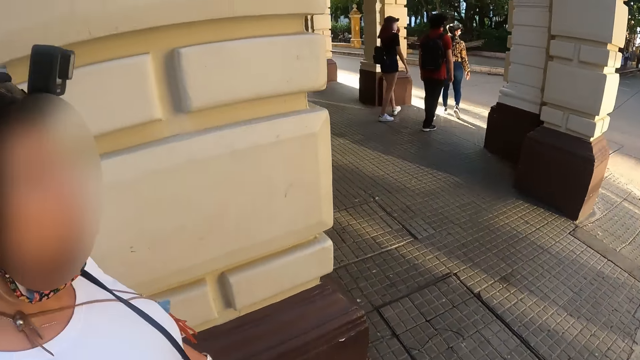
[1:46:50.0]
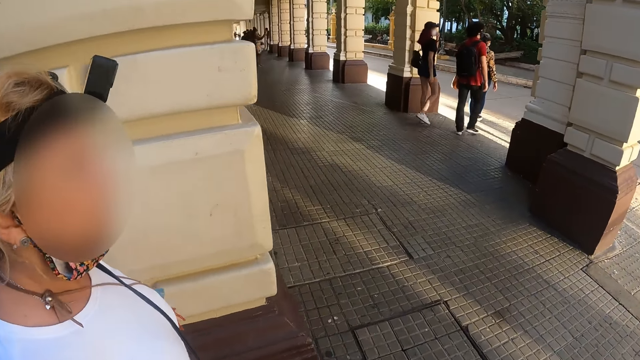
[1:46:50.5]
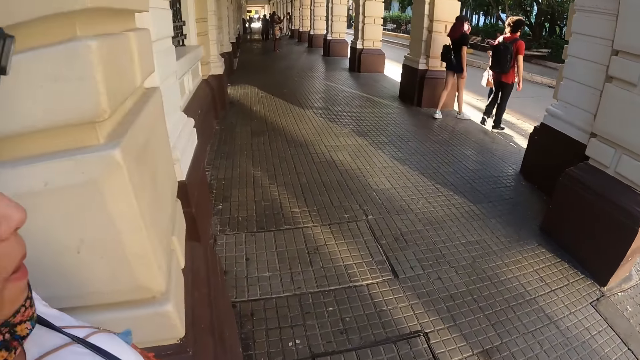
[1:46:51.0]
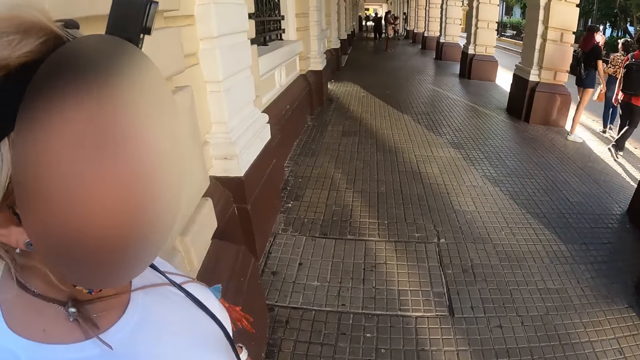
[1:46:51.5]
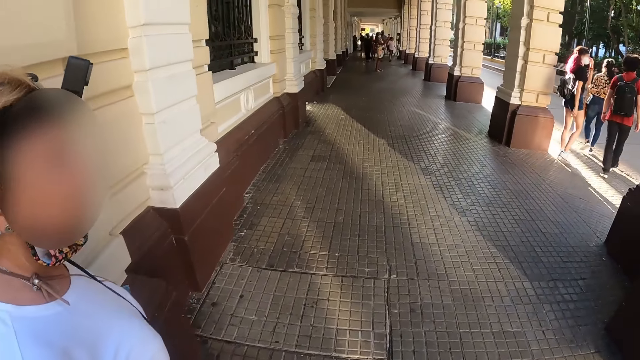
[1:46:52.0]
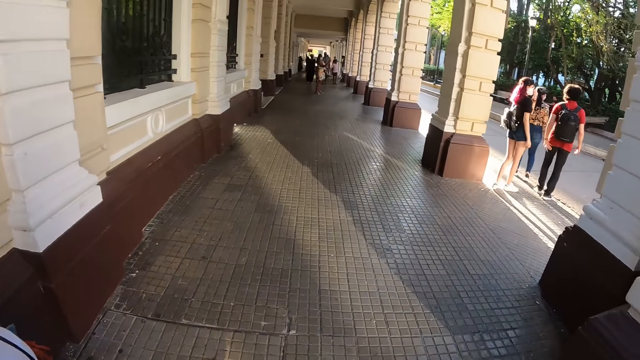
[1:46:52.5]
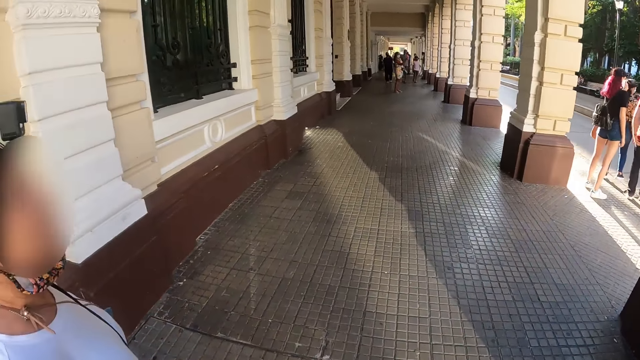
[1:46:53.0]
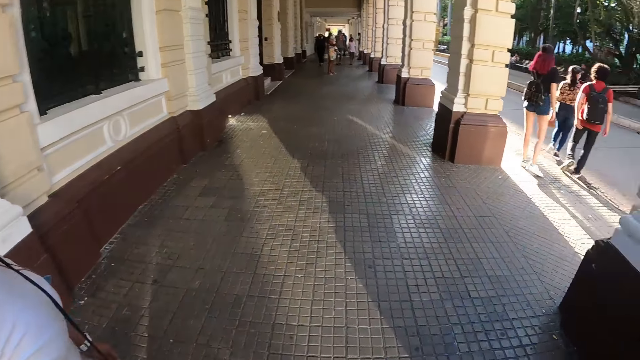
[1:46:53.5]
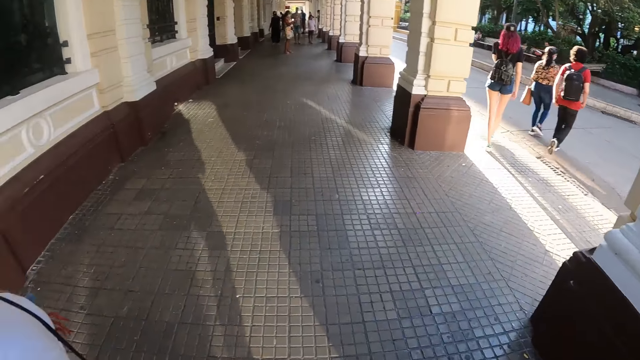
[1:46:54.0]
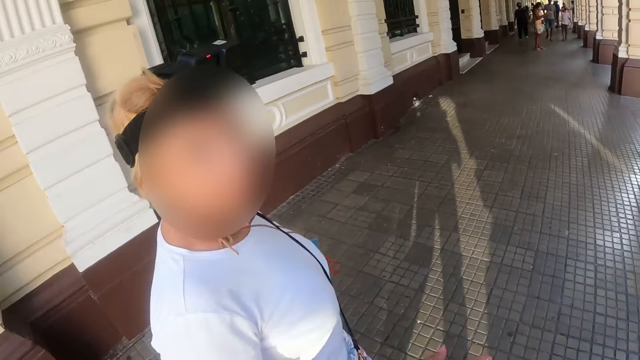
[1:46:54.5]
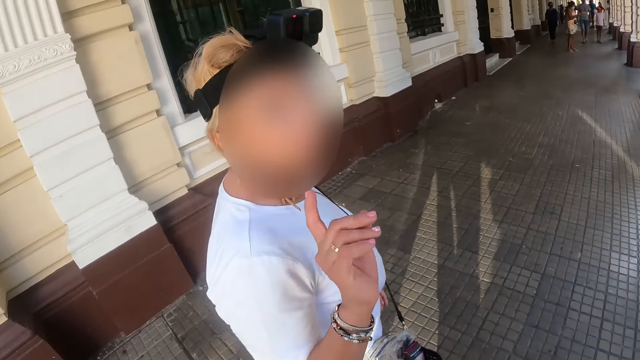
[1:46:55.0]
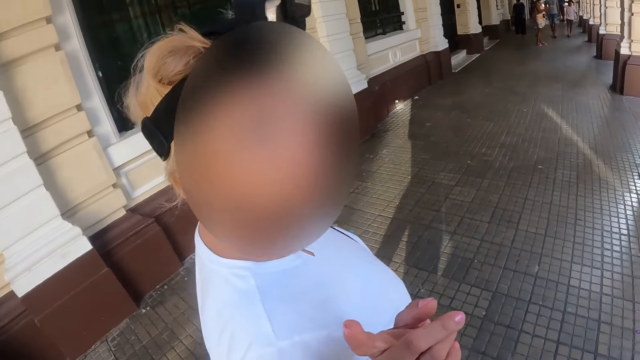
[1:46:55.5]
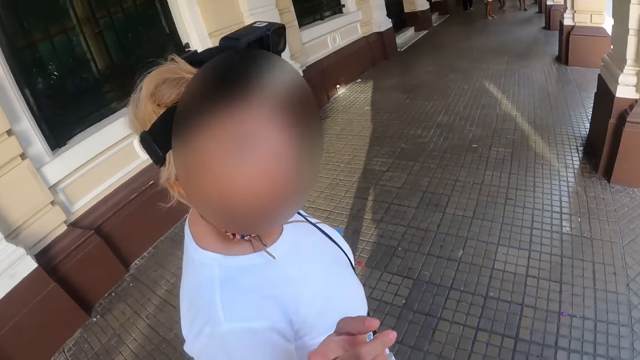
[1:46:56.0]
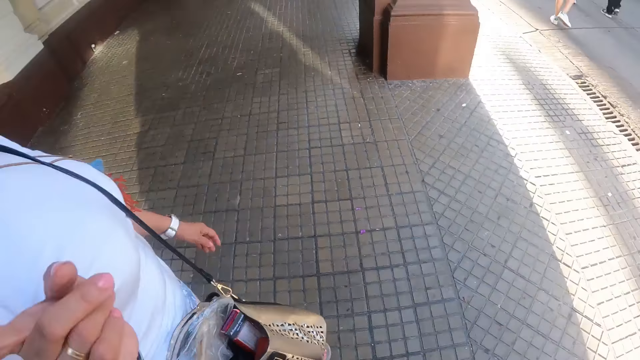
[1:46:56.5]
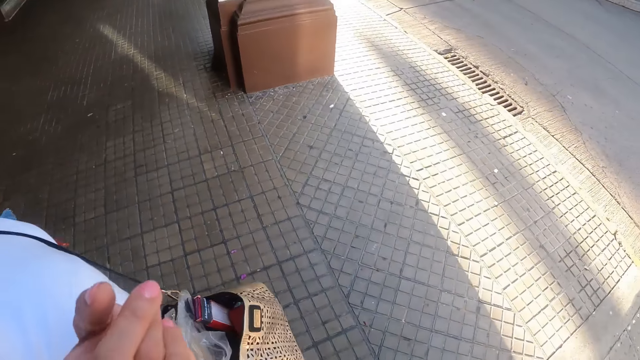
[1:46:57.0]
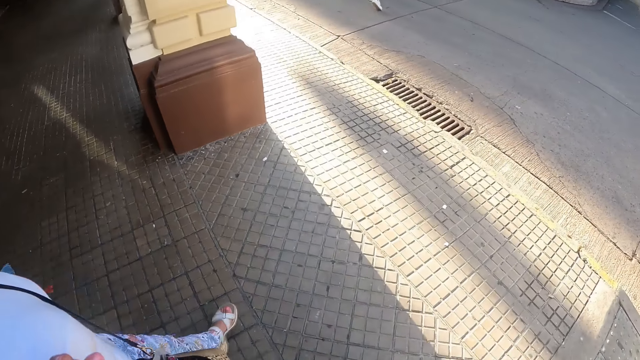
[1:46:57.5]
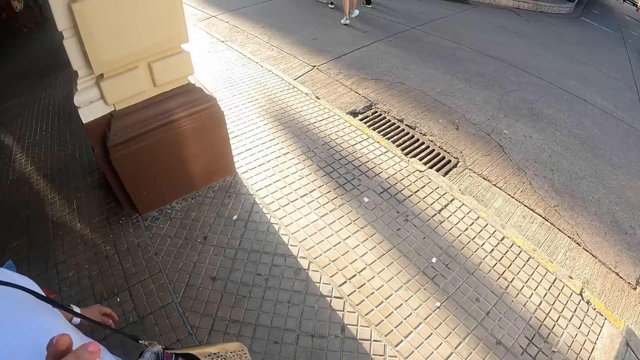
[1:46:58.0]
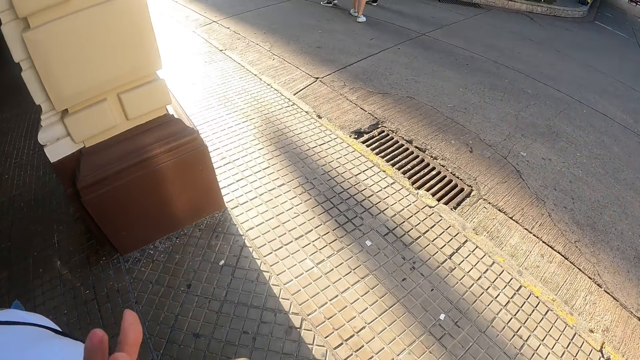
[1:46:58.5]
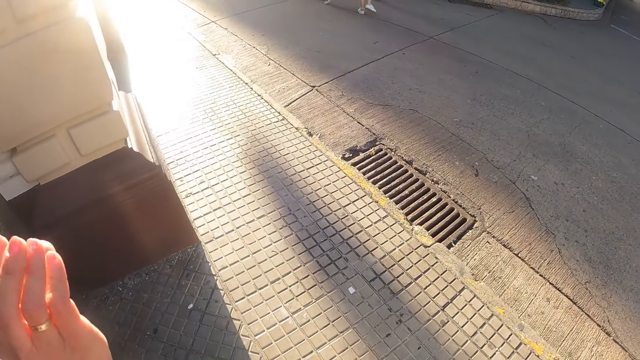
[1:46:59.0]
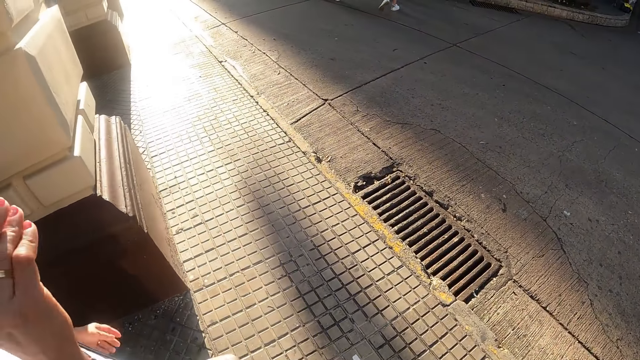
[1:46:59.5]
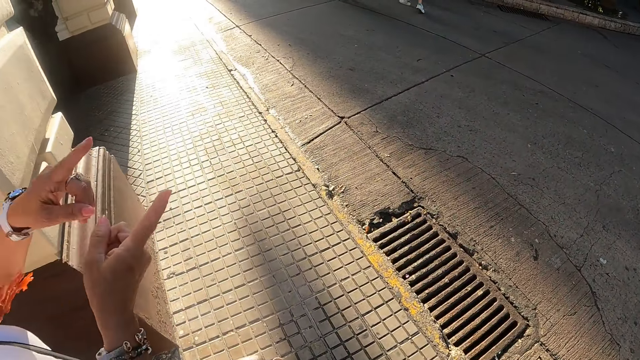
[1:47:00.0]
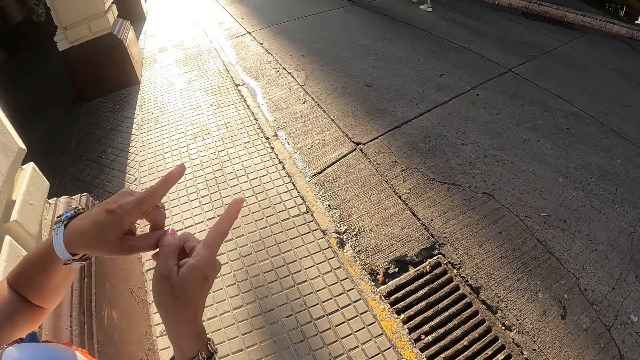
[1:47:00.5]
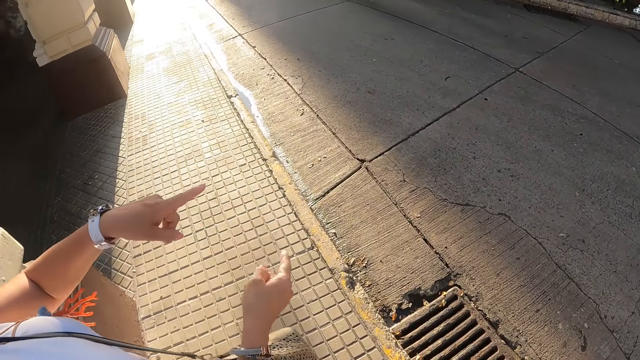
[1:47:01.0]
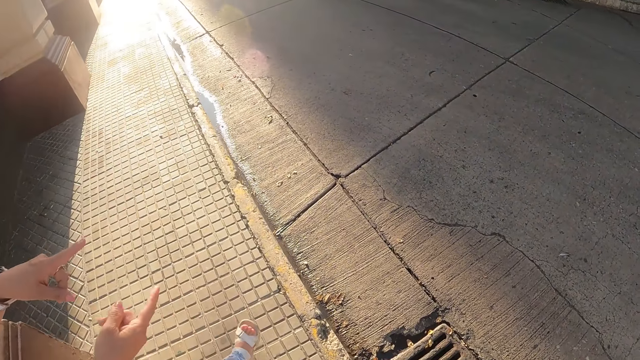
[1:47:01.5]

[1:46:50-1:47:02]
The camera wearer walks on the pavement. A woman walks on the pavement. The camera wearer looks at the woman. The woman speaks to the camera wearer.

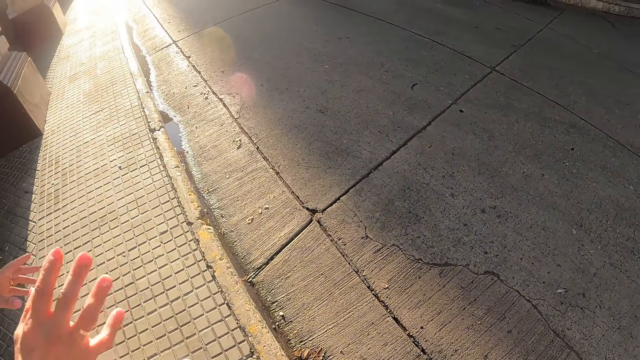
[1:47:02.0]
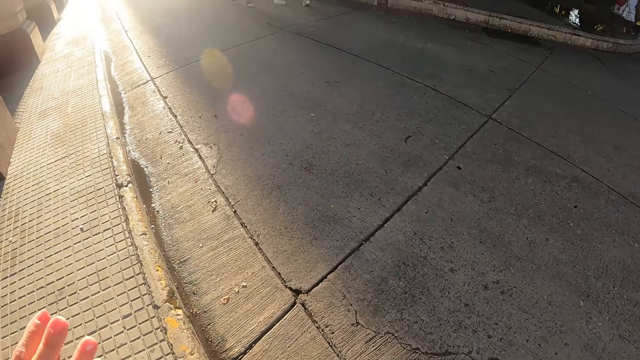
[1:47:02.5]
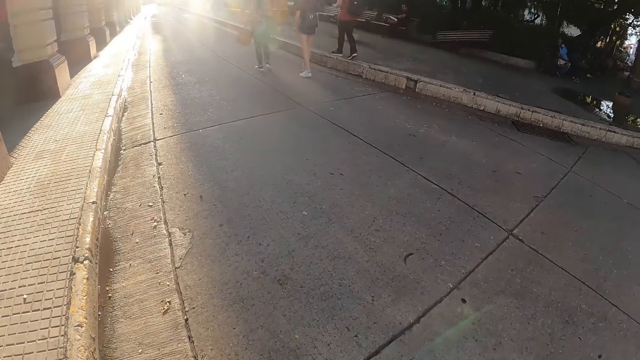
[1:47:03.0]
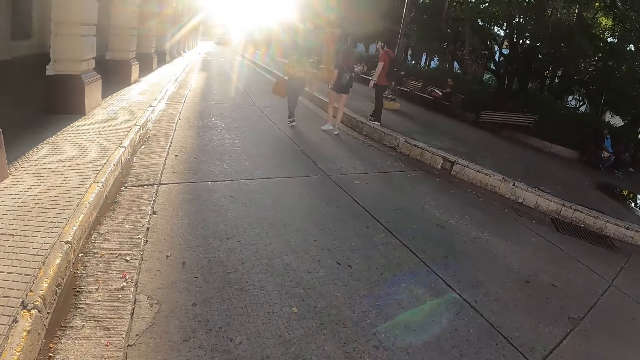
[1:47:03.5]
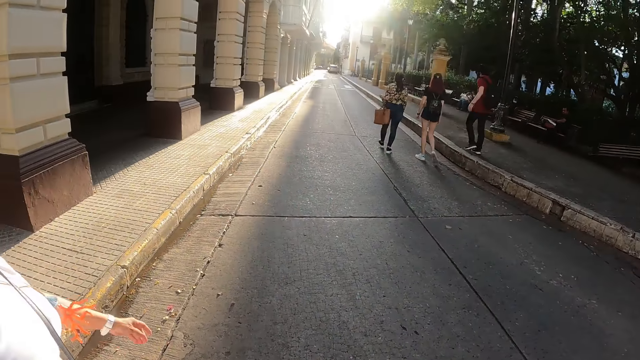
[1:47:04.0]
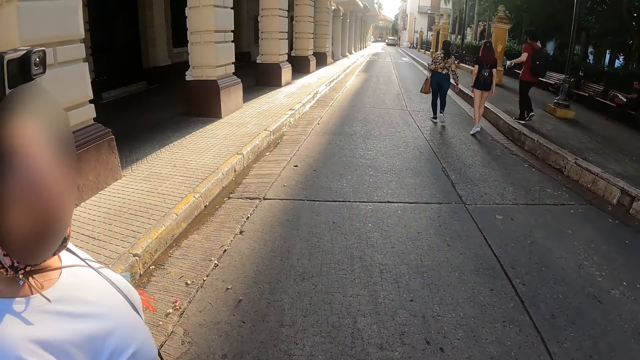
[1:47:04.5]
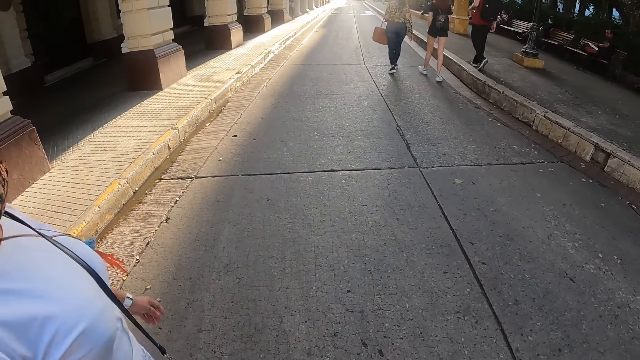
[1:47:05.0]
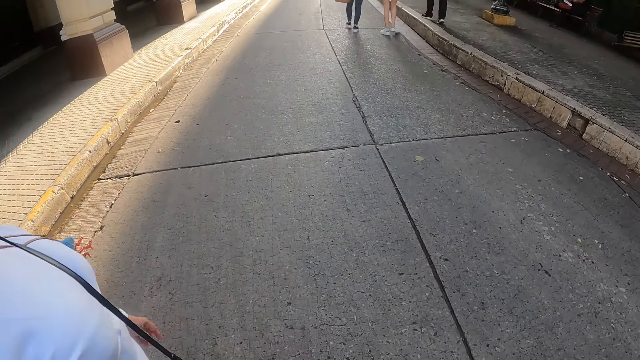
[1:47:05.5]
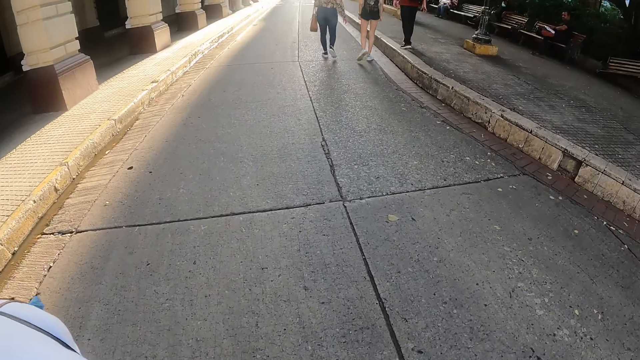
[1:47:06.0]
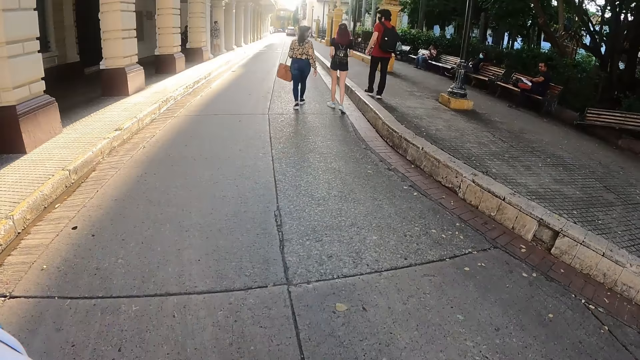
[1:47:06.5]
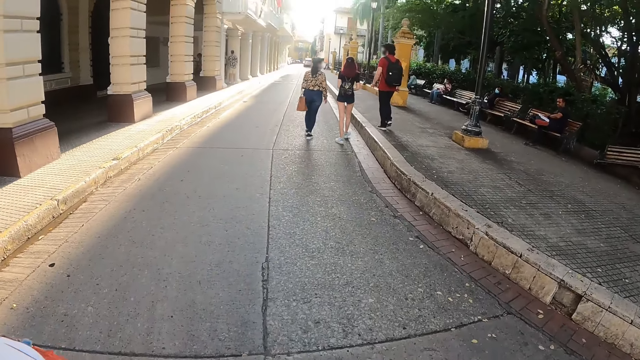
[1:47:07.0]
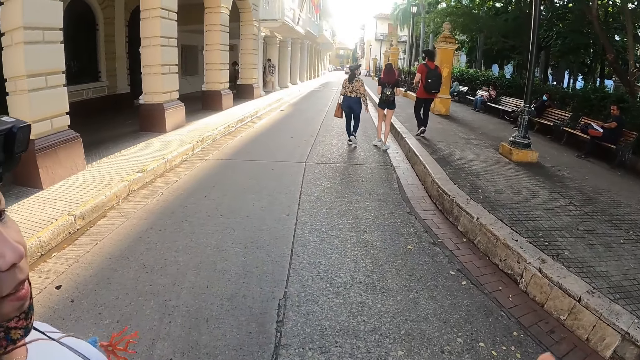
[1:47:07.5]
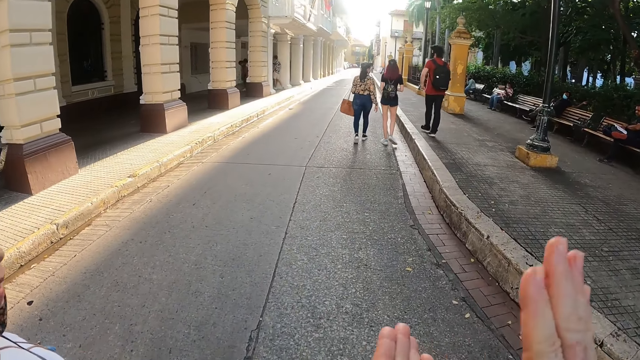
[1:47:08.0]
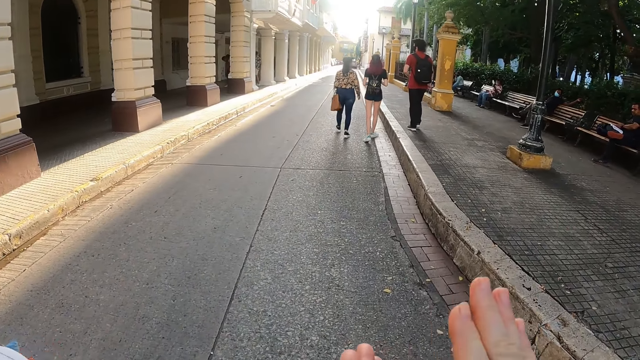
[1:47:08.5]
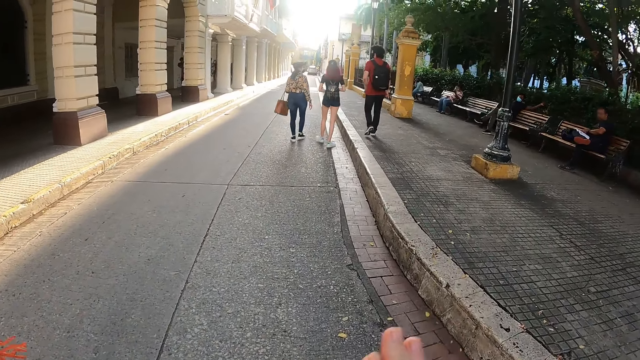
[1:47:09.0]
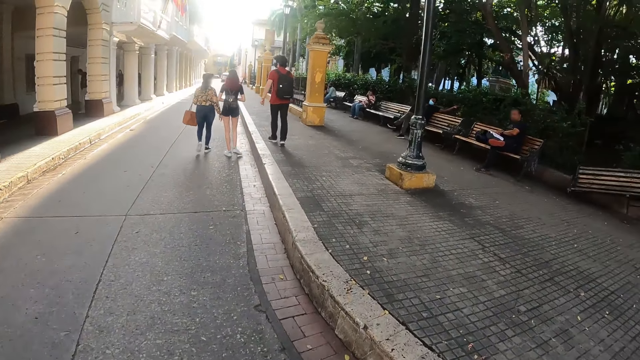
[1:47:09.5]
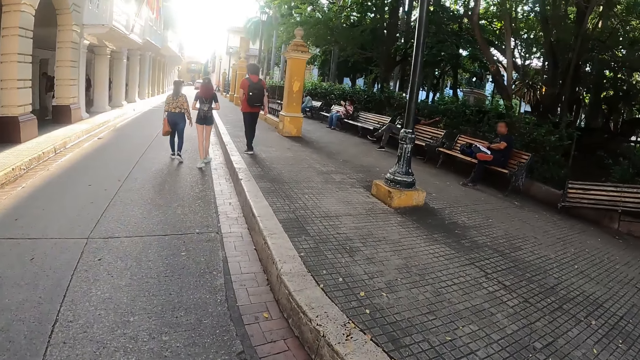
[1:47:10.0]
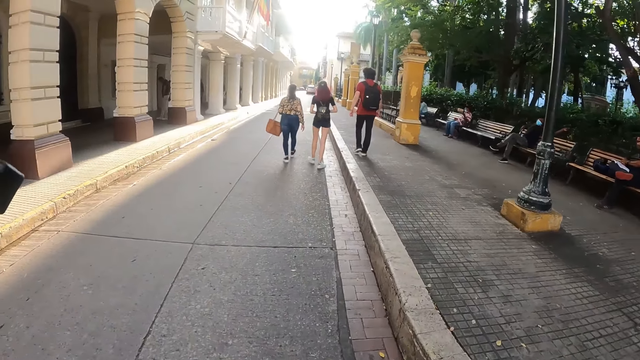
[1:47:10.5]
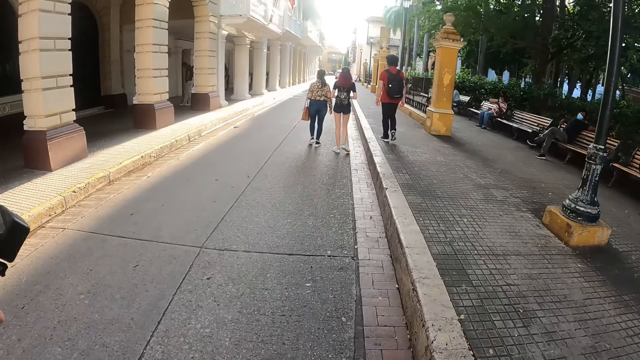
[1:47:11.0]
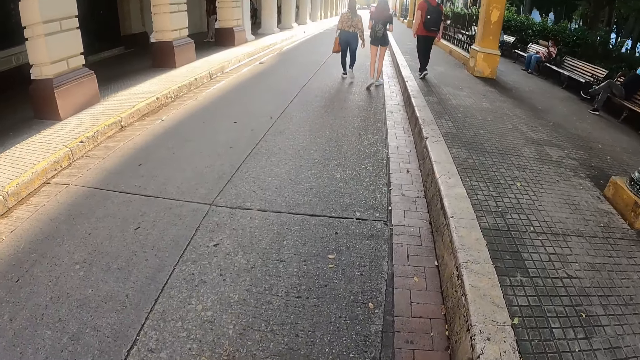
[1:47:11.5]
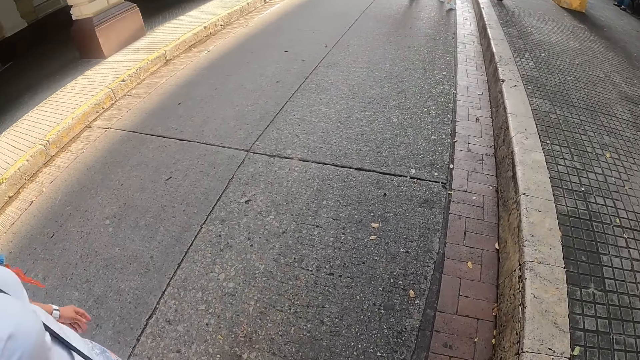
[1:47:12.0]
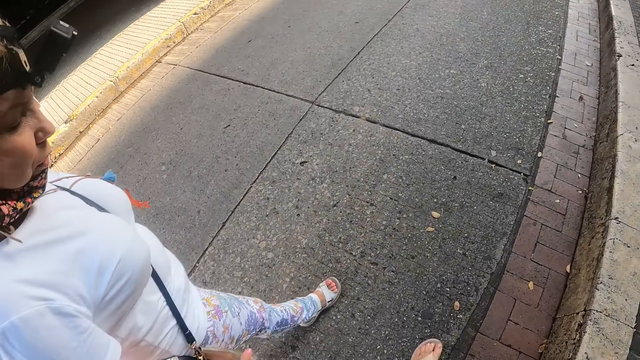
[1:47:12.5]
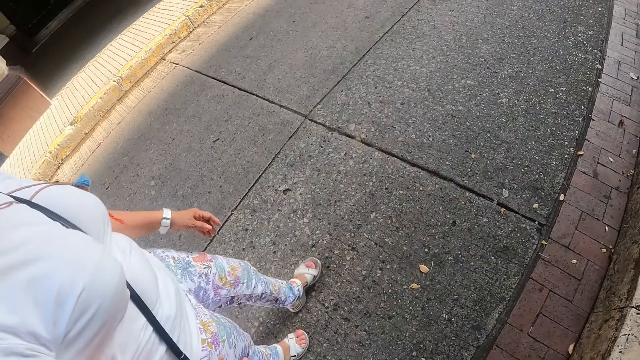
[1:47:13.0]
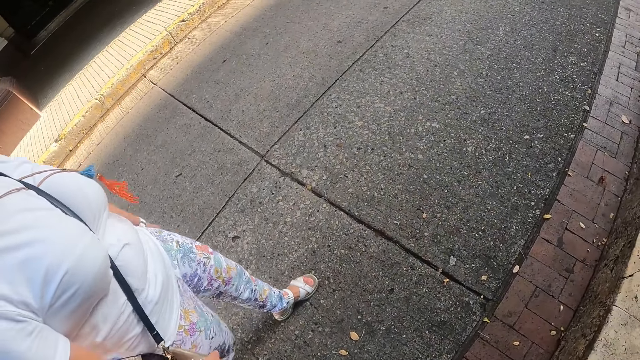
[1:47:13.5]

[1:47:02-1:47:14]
The camera wearer and a person walk along the road.
